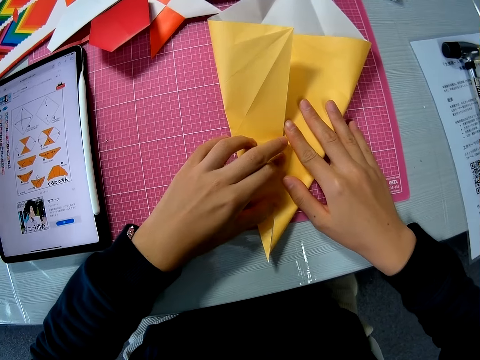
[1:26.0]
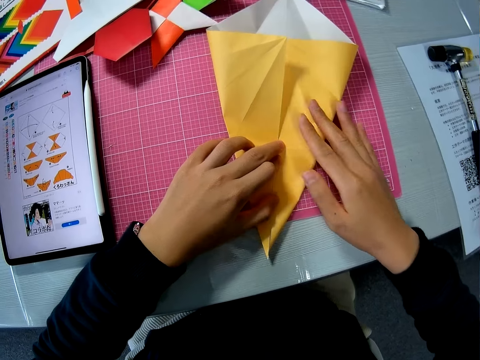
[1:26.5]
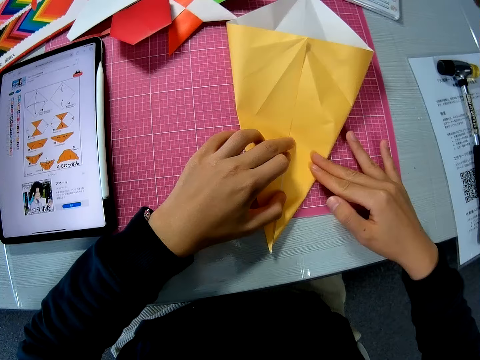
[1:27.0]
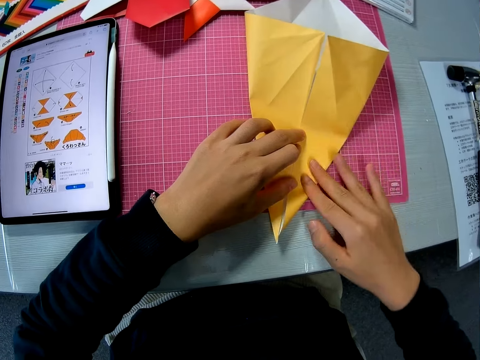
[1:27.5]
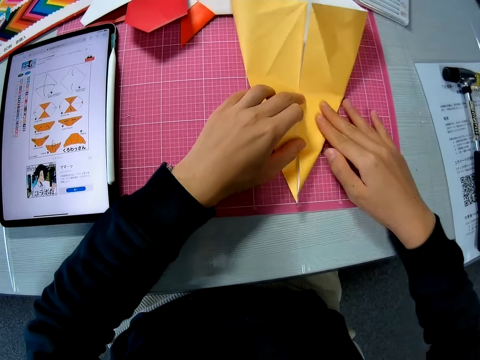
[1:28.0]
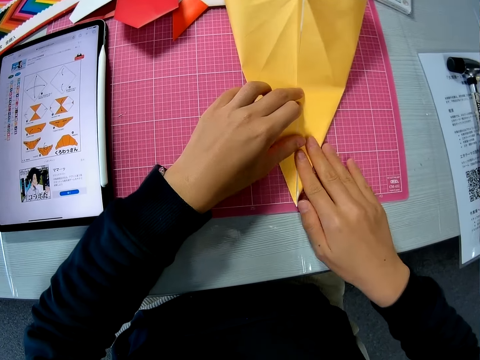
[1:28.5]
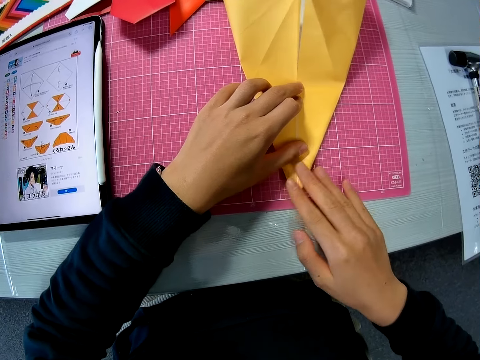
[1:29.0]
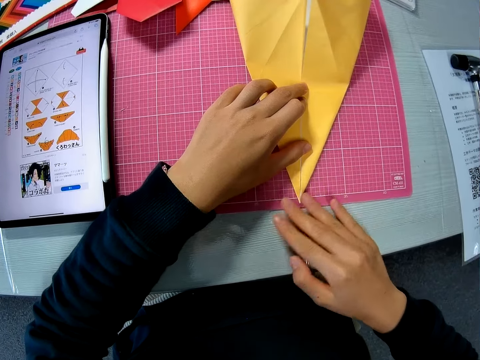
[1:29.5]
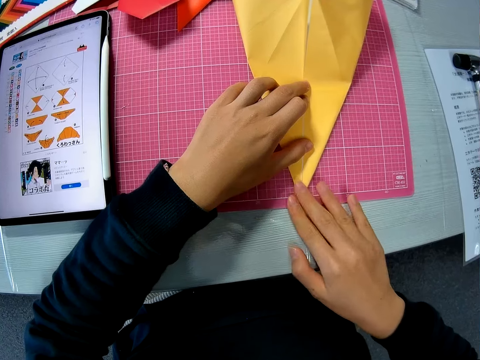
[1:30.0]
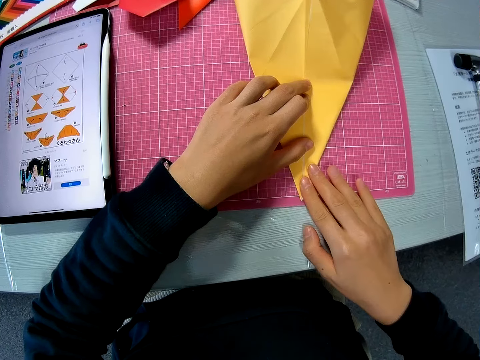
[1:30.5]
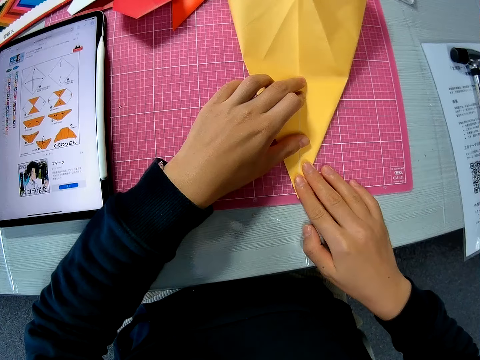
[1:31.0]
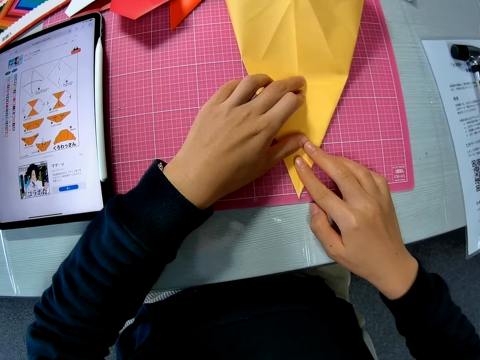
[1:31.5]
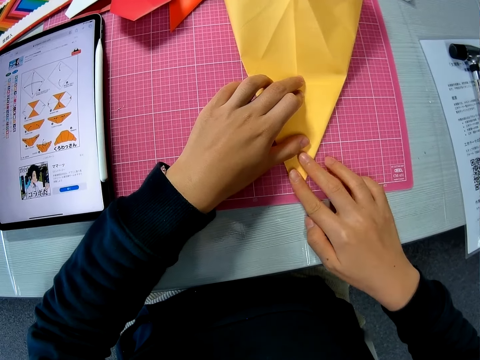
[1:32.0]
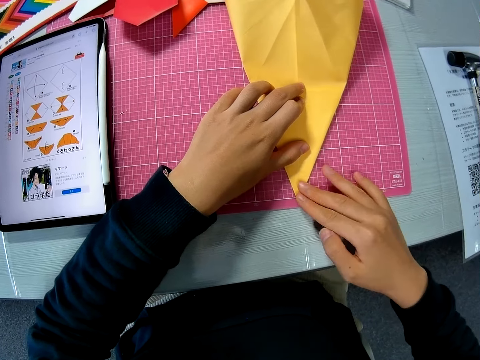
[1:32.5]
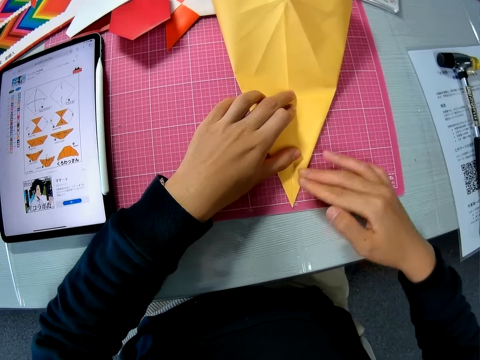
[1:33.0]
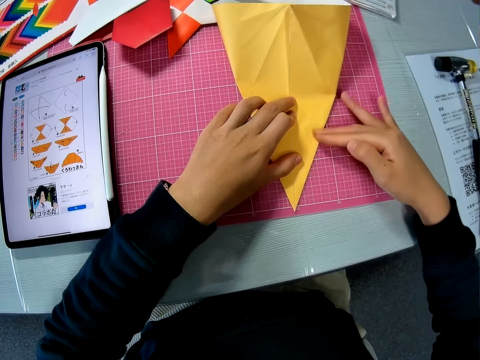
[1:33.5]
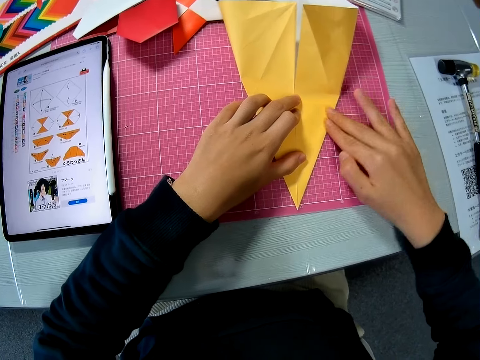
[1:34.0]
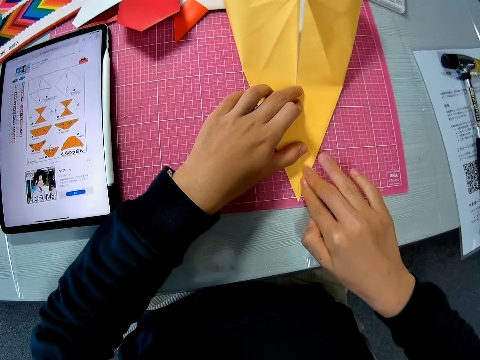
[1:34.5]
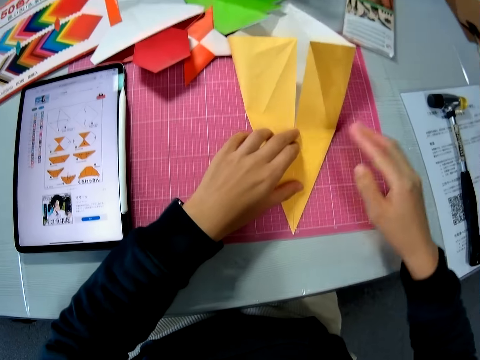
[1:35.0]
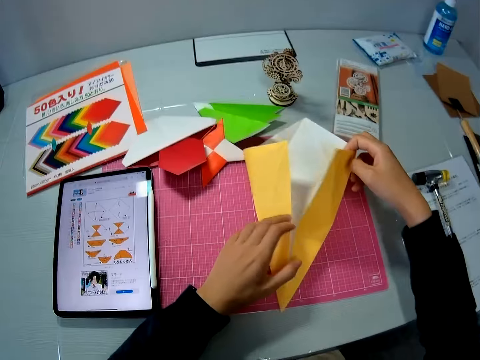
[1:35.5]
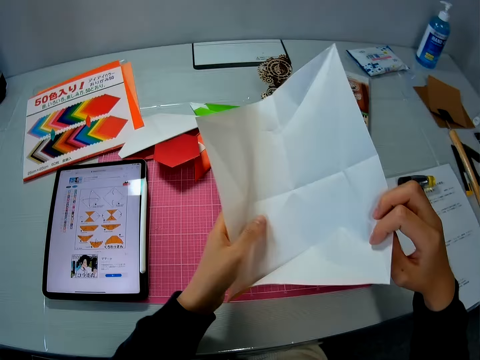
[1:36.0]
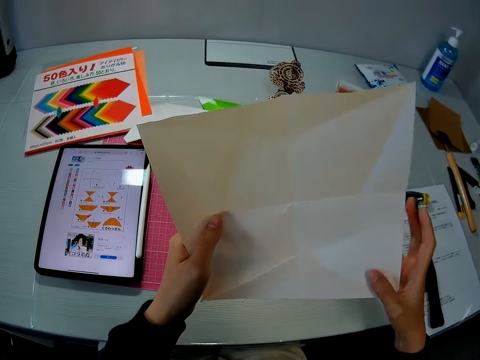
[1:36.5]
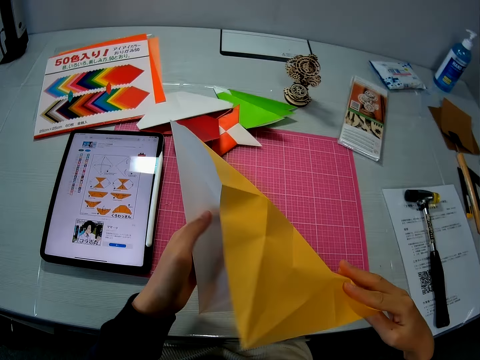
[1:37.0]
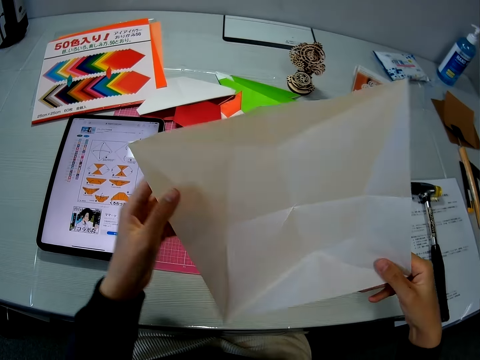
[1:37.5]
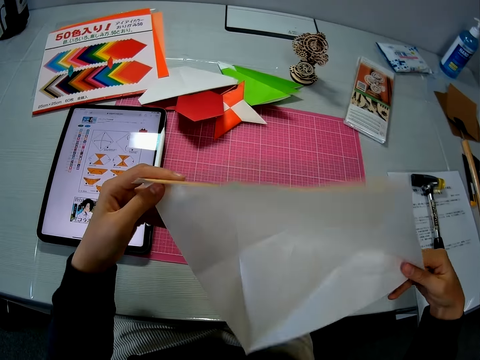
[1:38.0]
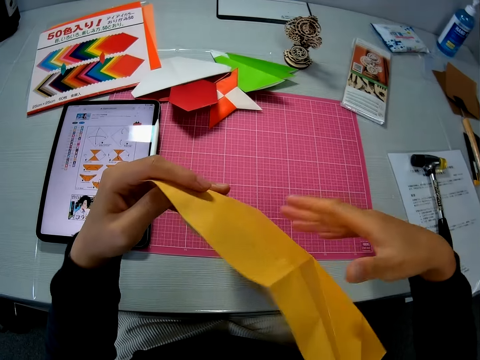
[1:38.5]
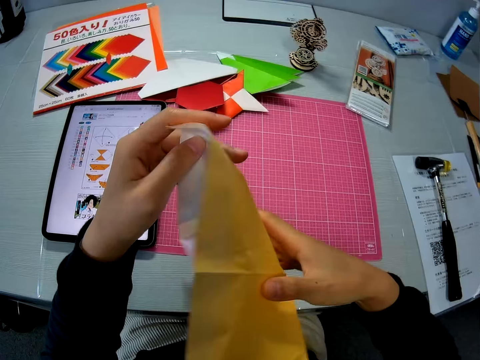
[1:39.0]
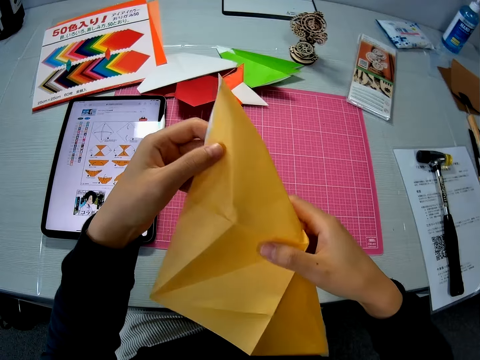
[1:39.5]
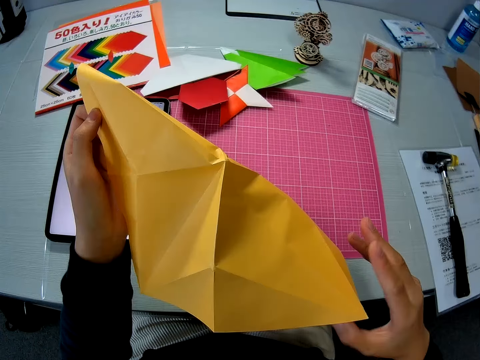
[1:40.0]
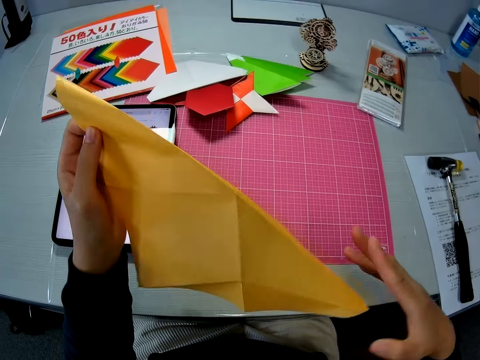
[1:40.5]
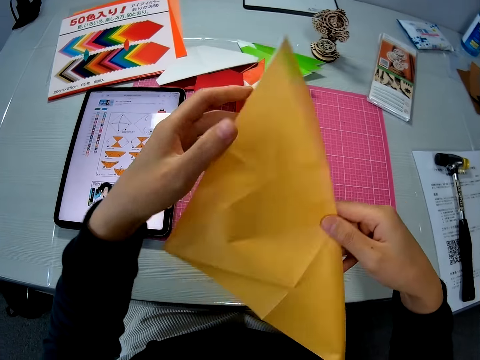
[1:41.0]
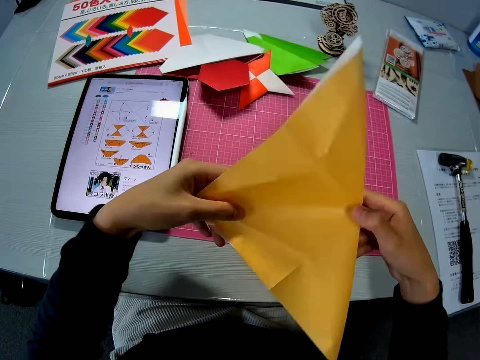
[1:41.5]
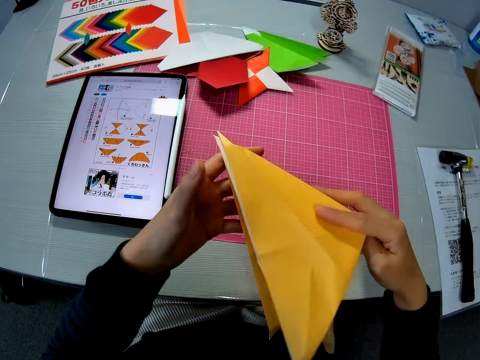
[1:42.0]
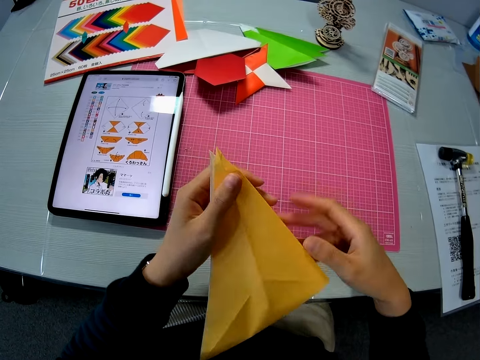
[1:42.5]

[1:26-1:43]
The camera wearer smoothens the edge of the paper on the table with his finger. He picks up the paper on the table with both hands. He unfolds the paper. He spreads out the paper. He folds the paper.

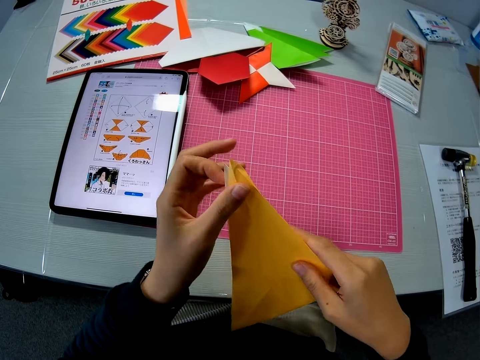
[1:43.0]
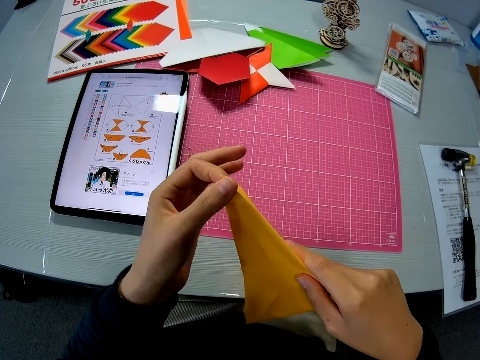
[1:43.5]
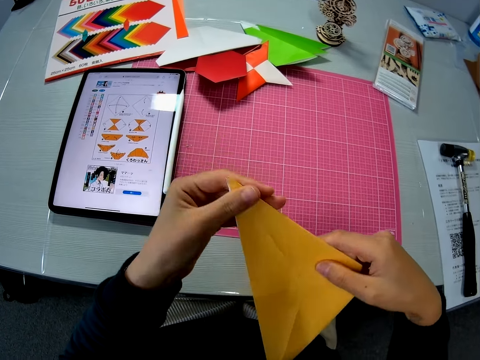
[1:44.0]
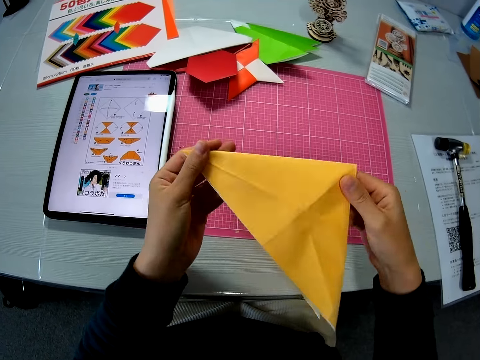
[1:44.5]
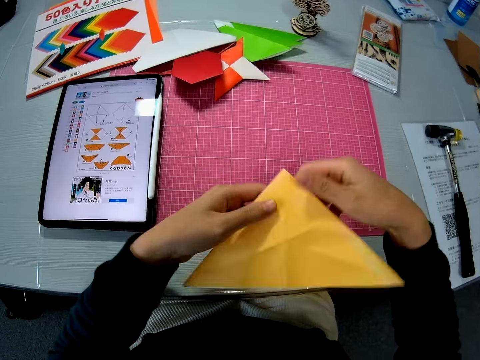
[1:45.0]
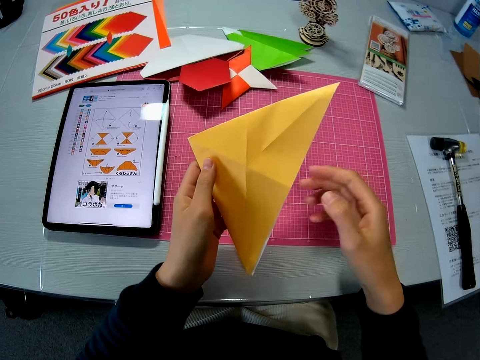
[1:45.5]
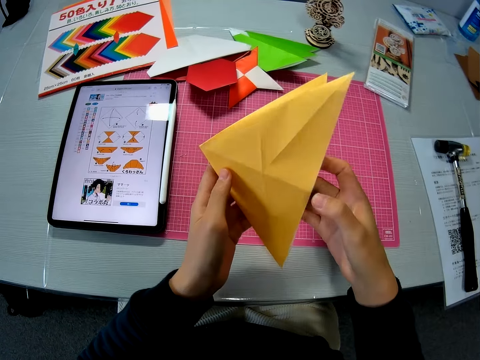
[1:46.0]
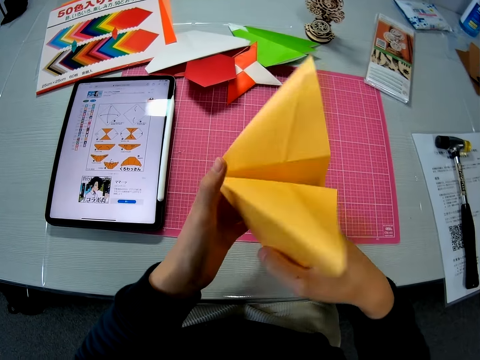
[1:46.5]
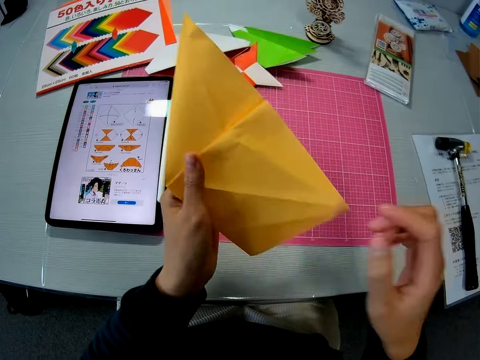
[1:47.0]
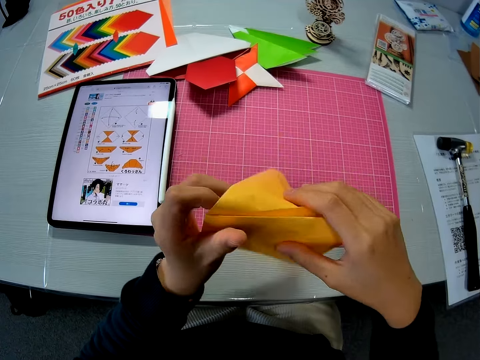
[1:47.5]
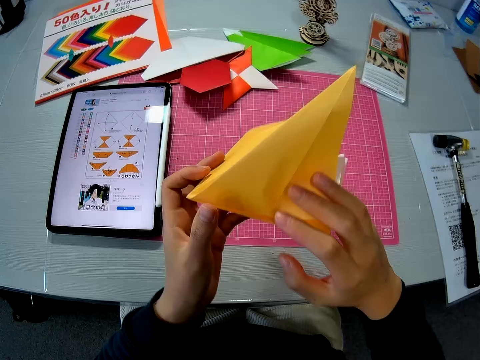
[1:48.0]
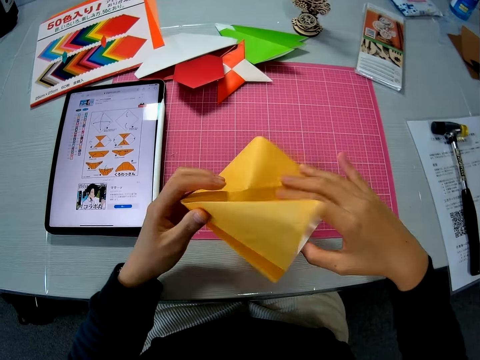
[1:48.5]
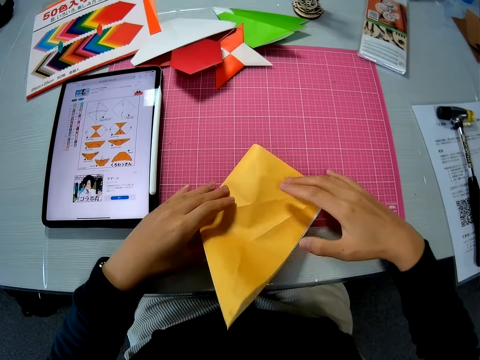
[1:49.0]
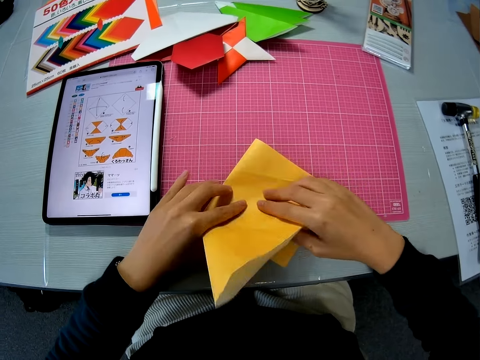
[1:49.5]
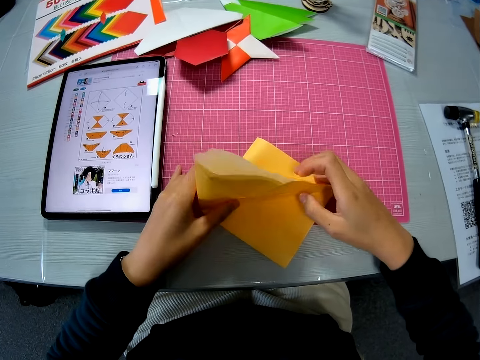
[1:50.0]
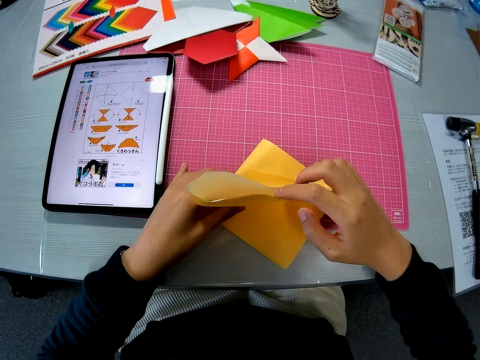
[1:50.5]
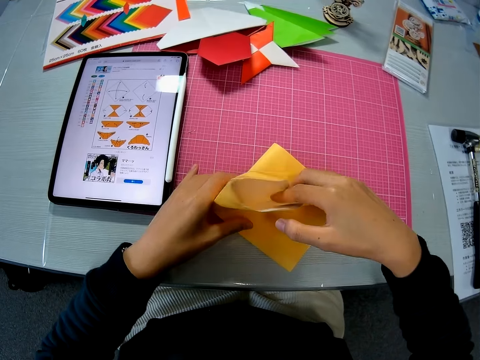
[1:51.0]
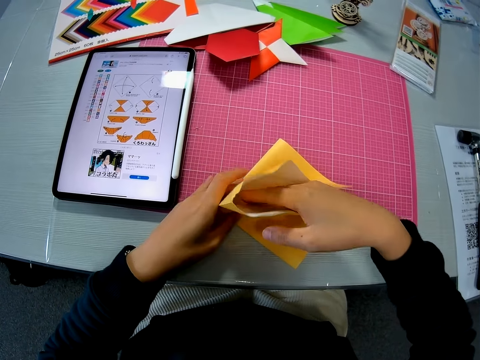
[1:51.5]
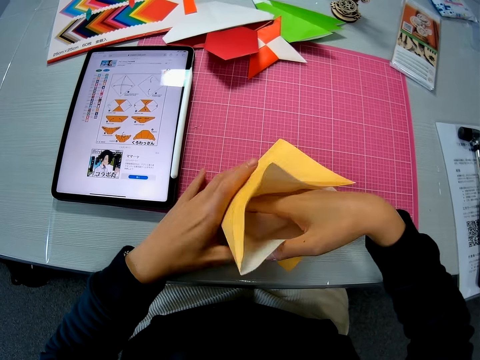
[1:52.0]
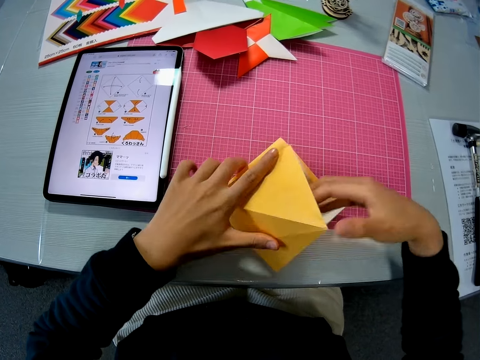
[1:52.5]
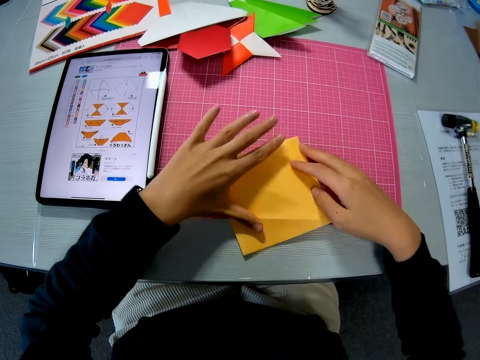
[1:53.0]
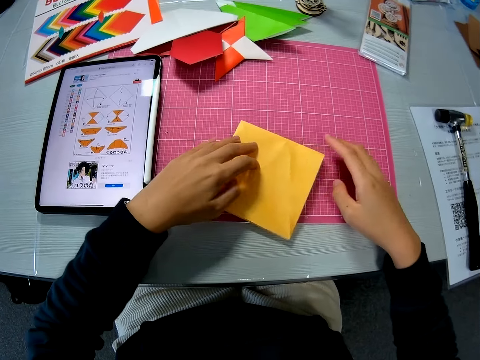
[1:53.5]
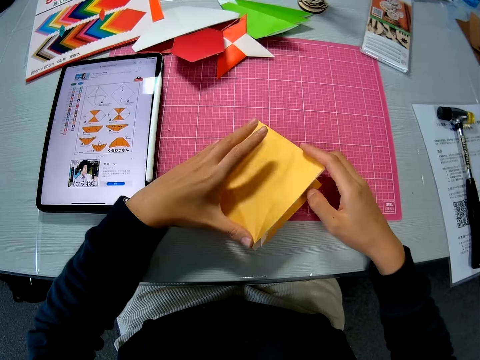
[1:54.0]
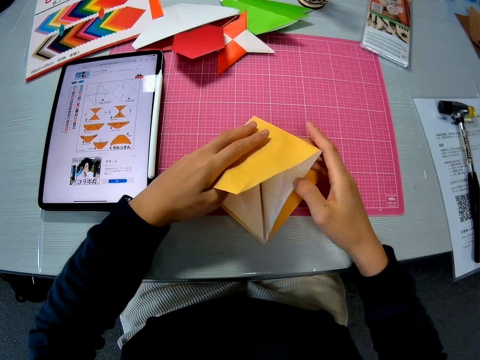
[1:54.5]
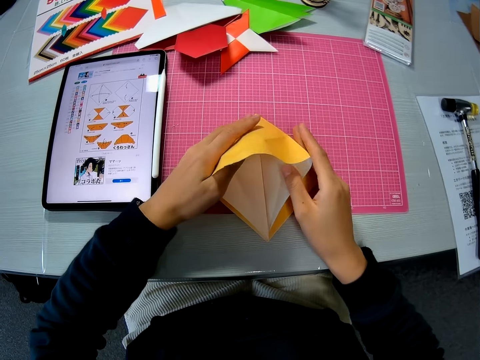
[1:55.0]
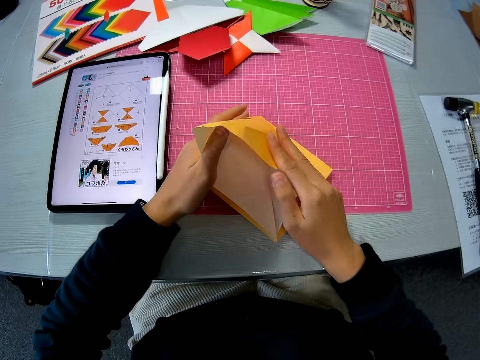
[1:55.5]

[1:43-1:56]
The camera wearer puts their hand in the paper. They fold the paper. They put the paper on the table. They fold the paper. They put their hand in the paper. They fold the paper on the table.
